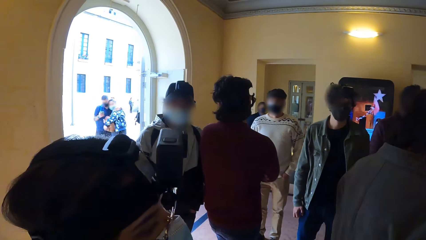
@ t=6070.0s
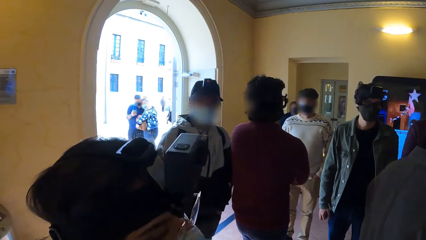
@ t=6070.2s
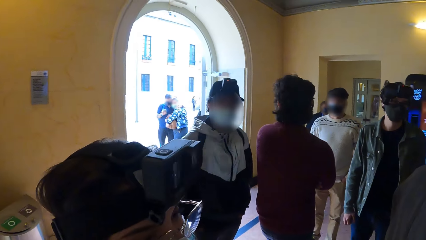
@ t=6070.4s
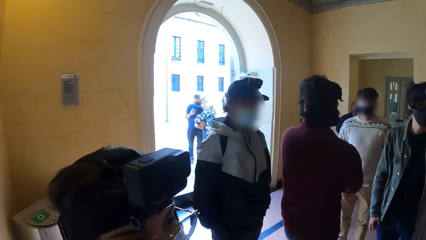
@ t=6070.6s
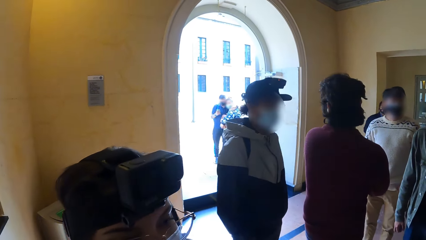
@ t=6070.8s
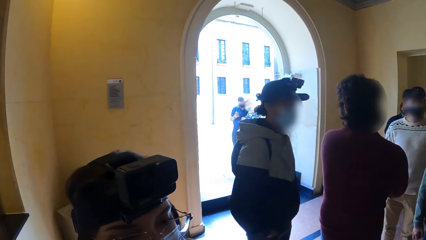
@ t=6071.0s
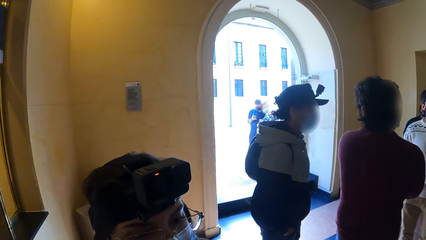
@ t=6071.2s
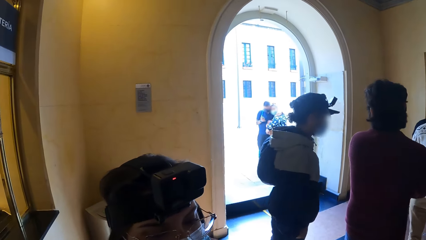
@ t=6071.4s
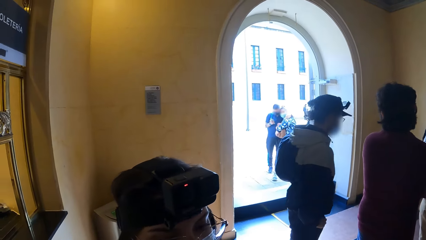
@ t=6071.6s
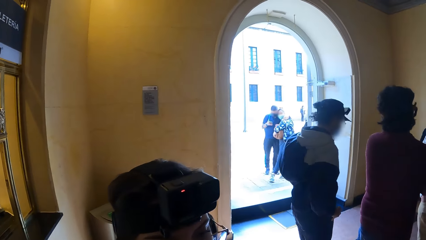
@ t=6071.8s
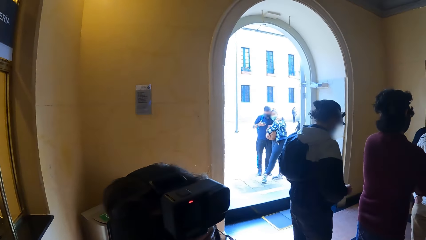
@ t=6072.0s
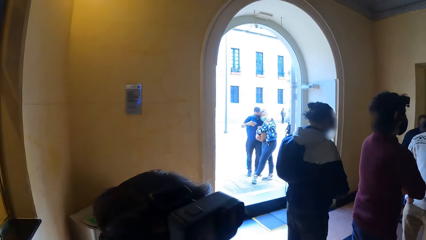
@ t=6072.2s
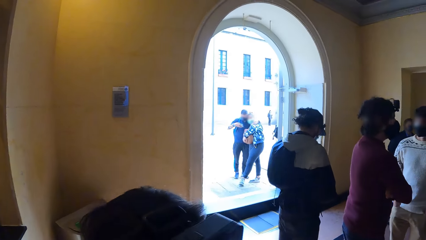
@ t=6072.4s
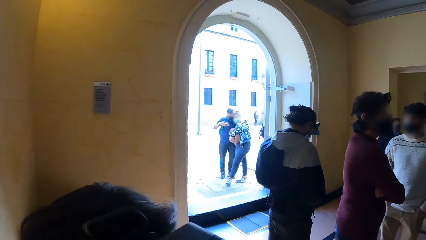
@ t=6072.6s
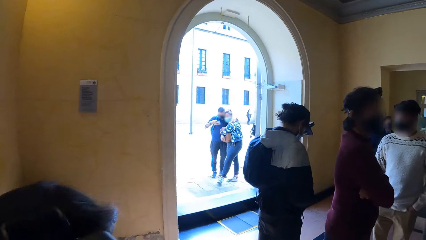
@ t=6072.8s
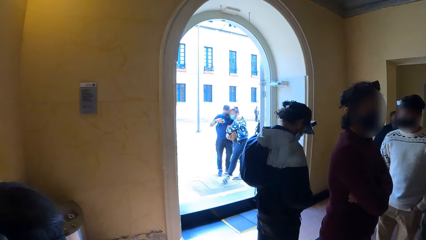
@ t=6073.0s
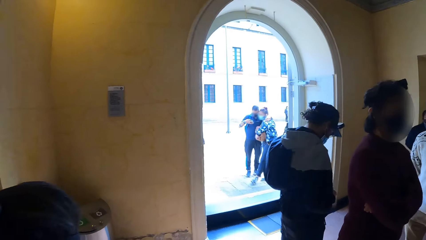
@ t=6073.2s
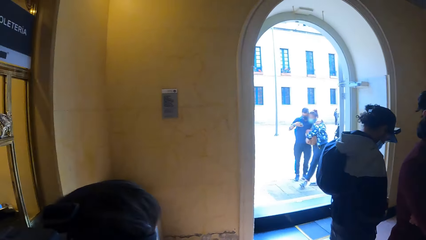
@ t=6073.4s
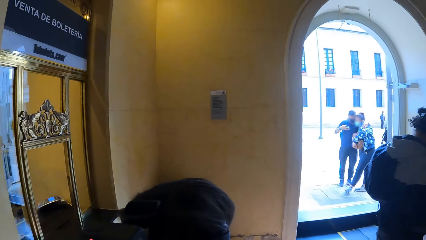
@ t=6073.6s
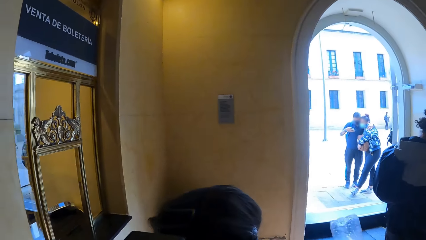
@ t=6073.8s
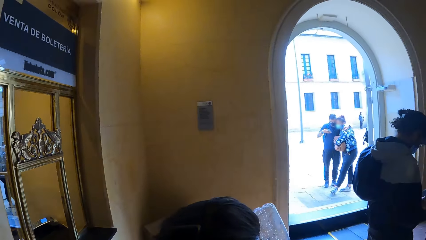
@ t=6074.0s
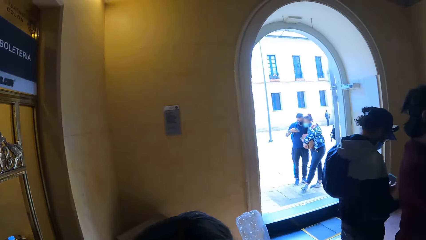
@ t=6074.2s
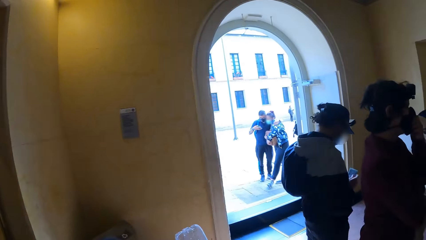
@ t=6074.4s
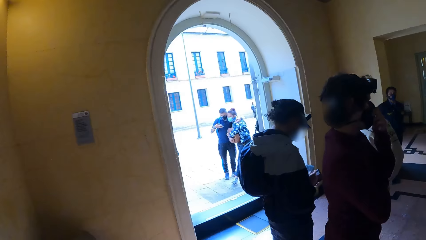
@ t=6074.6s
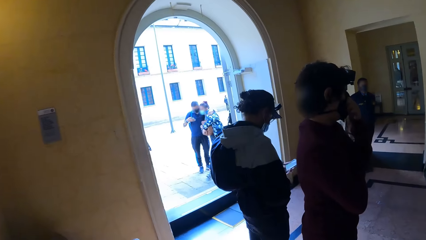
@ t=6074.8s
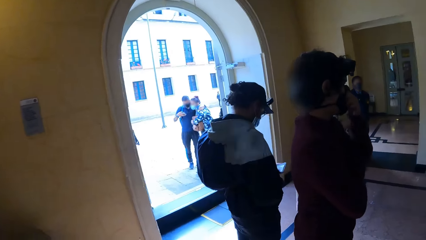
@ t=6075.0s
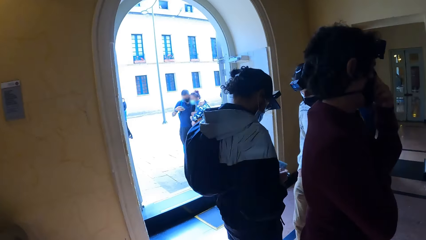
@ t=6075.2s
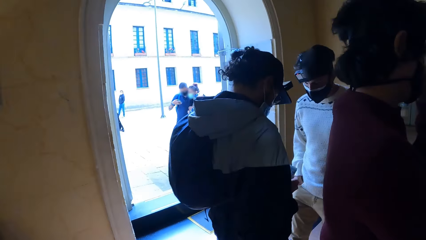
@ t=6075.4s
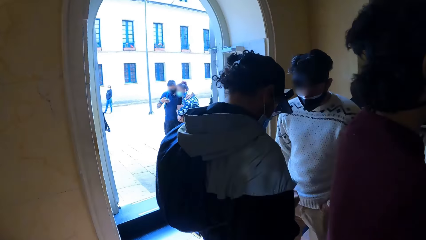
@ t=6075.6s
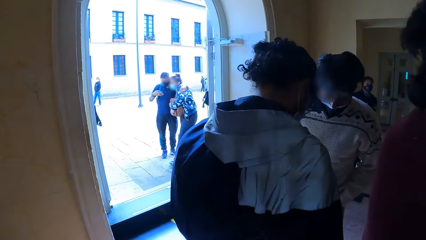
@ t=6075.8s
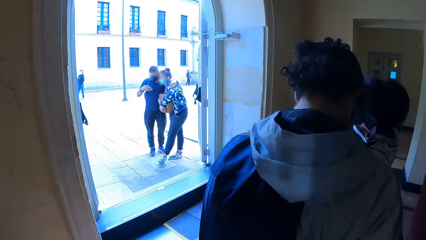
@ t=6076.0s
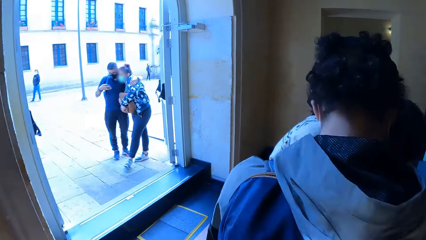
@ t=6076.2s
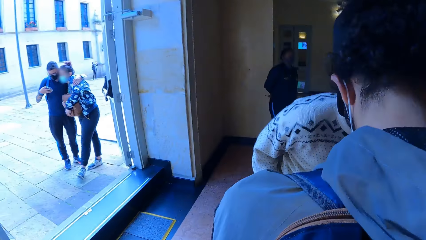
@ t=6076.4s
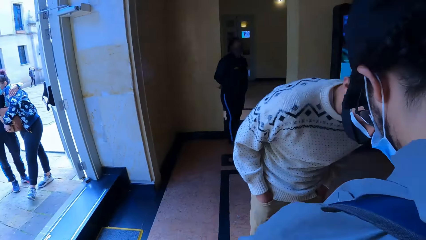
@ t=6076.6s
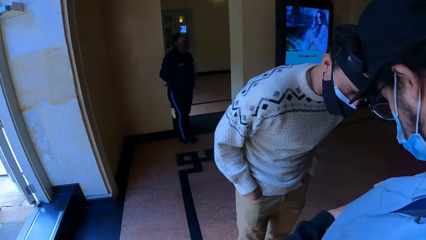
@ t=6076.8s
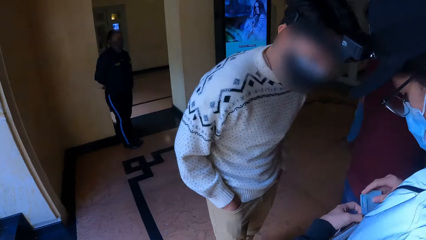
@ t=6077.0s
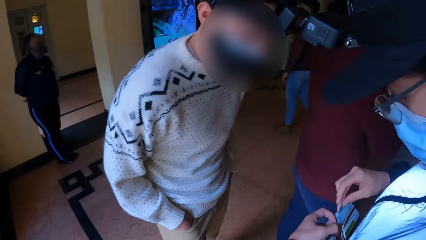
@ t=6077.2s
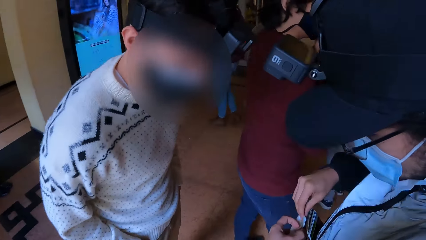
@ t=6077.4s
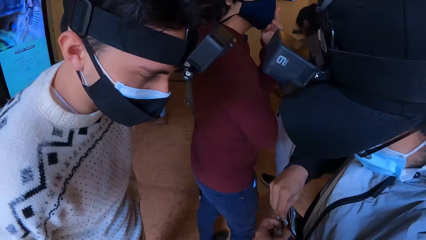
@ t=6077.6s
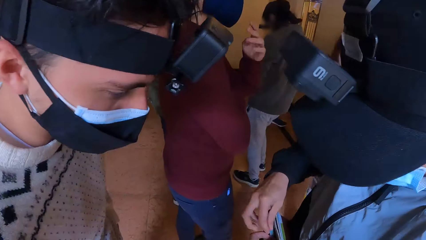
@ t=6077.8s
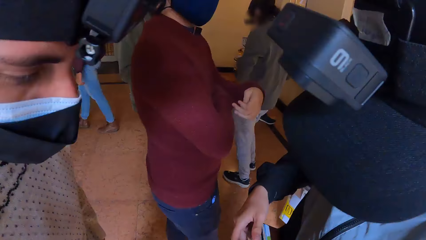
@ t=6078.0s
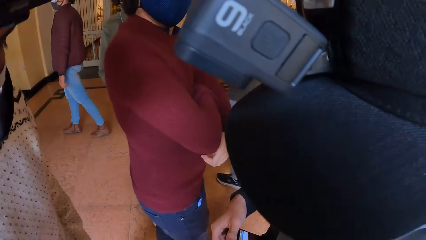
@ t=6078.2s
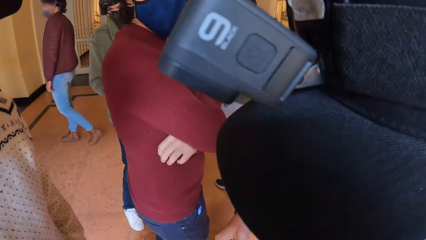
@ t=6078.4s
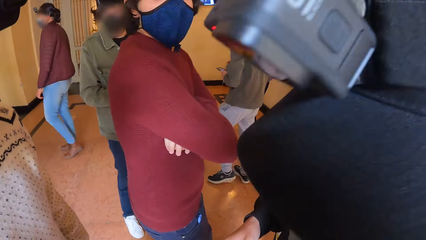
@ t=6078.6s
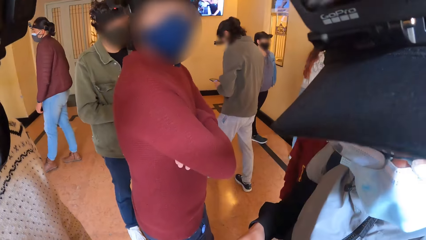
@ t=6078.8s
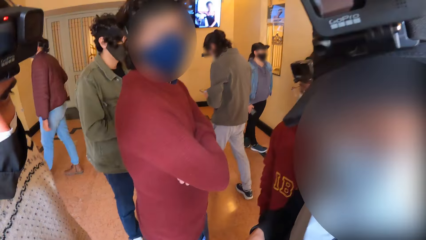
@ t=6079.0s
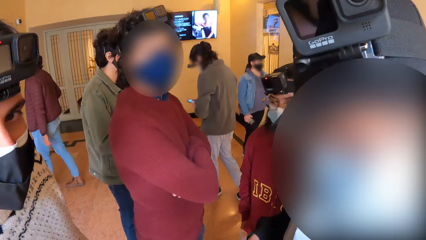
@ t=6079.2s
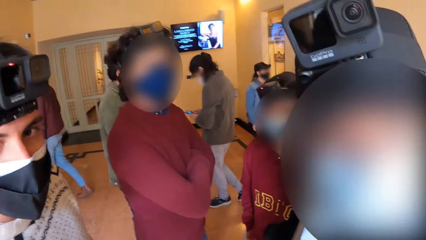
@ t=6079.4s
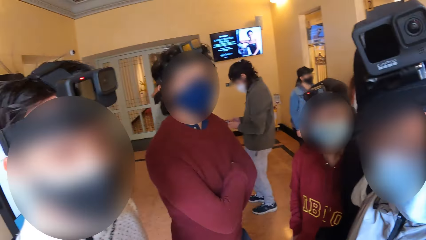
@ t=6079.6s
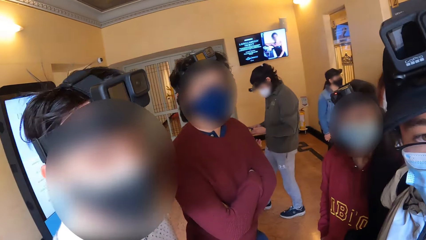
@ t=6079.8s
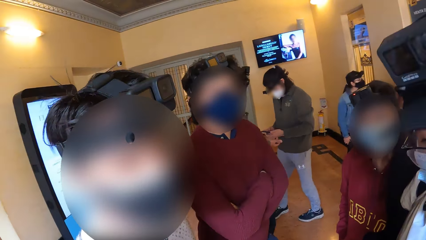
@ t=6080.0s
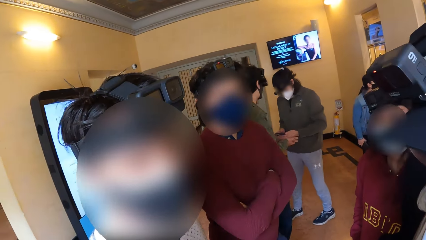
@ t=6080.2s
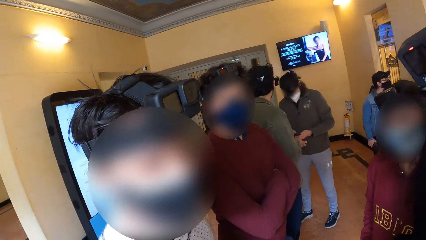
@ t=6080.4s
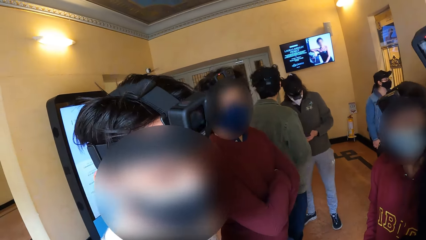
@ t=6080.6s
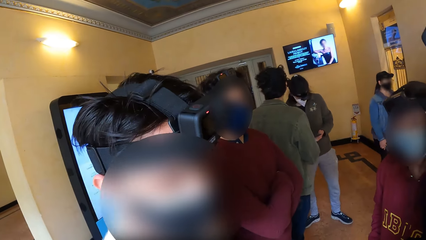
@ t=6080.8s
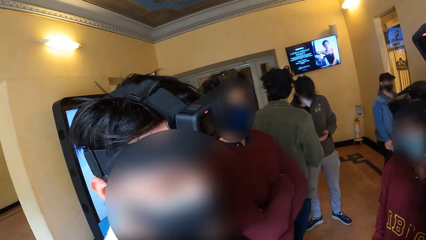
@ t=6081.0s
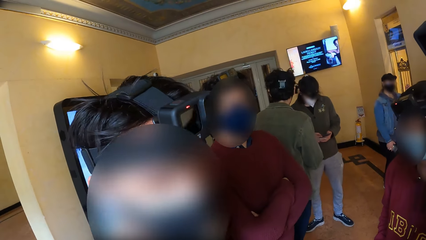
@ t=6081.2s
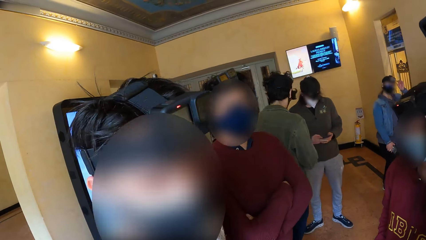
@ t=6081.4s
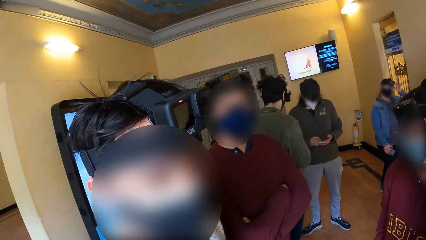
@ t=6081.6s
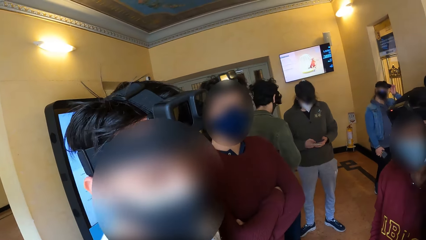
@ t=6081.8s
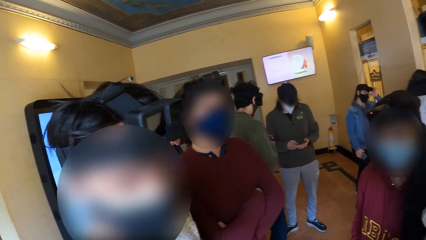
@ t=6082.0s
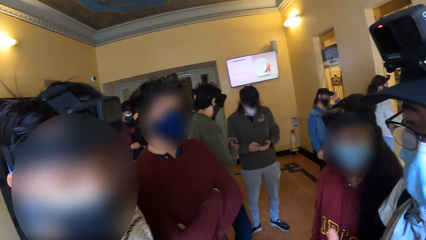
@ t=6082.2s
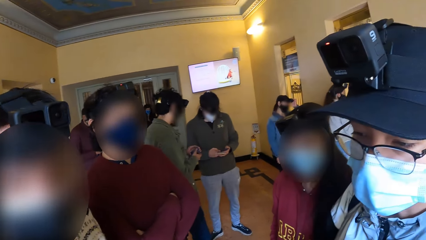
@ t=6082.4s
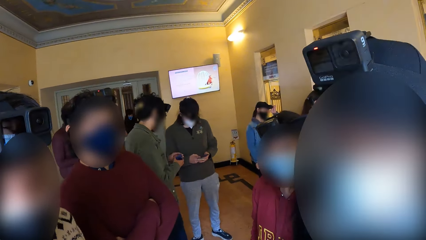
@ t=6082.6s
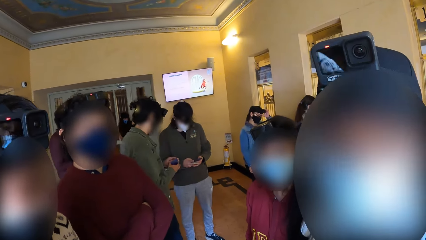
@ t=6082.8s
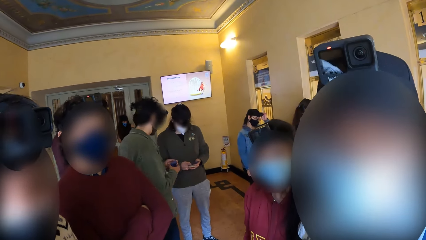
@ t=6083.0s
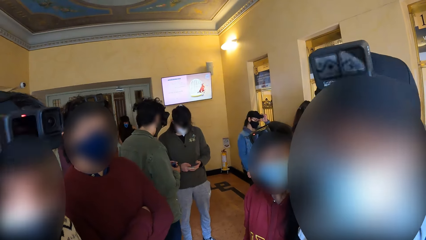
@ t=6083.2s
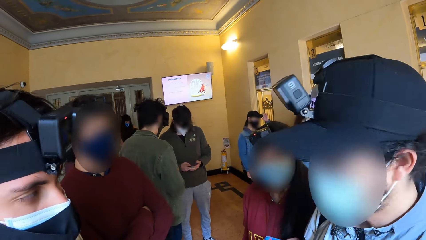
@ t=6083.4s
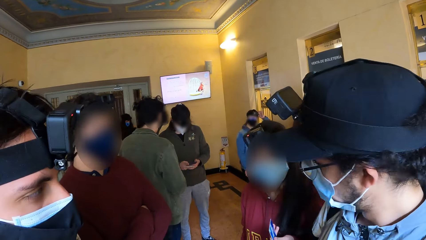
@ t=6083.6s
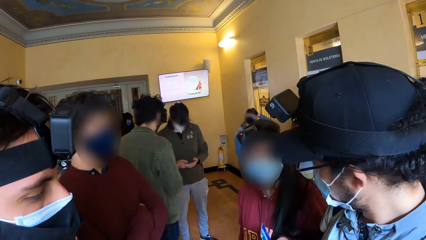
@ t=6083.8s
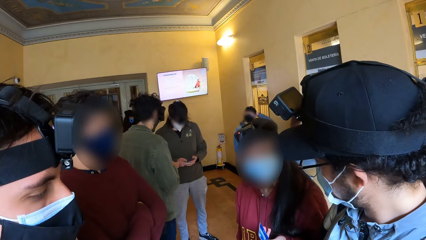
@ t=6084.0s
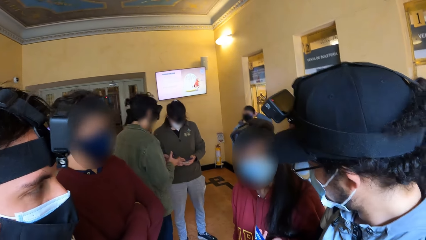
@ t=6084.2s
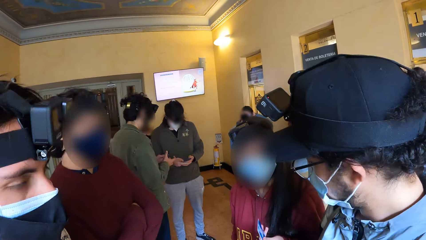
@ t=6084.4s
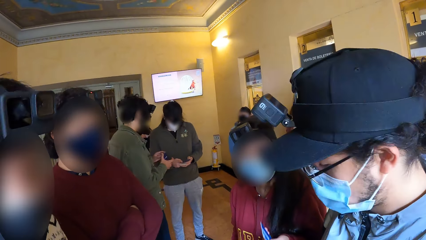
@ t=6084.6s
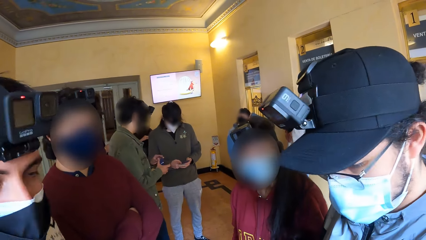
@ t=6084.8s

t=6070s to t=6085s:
A man interacts with another man. The camera wearer walks around. They interact with the first man and the other man. They look around.
